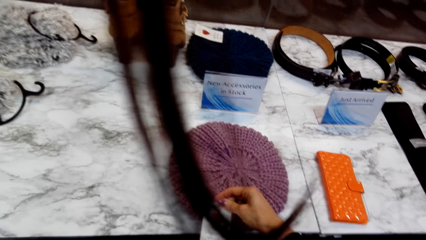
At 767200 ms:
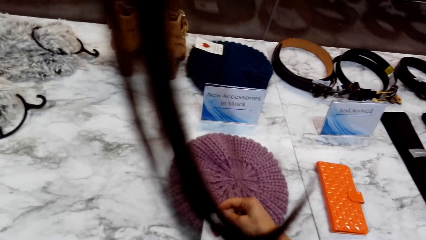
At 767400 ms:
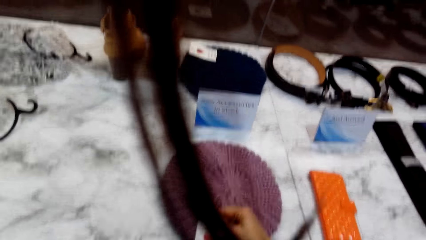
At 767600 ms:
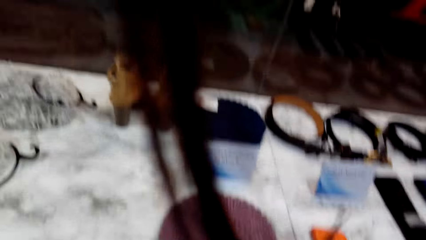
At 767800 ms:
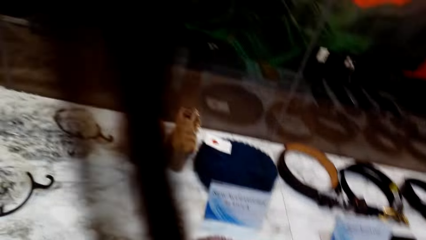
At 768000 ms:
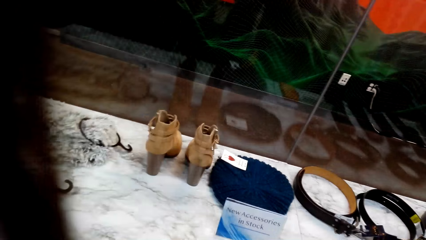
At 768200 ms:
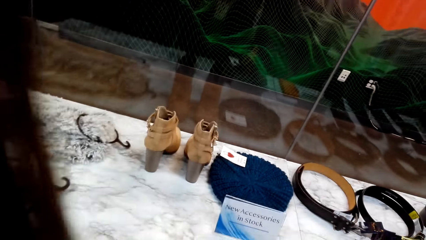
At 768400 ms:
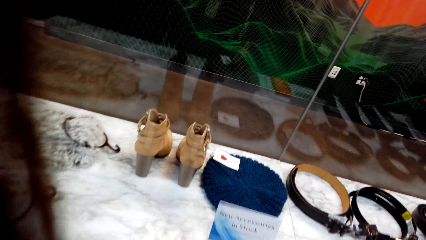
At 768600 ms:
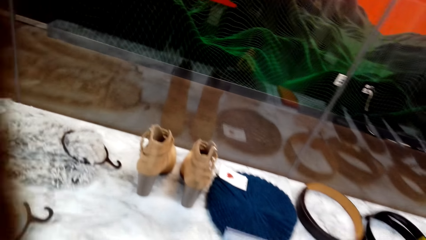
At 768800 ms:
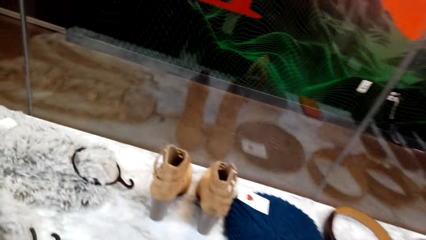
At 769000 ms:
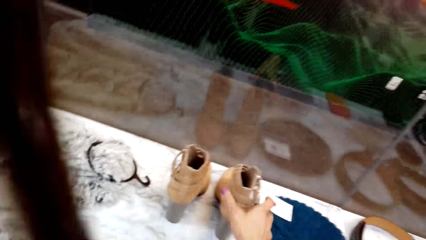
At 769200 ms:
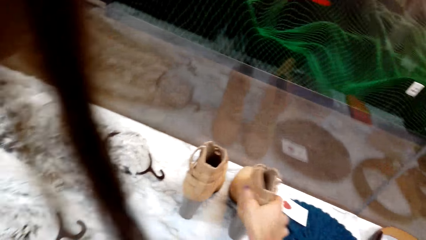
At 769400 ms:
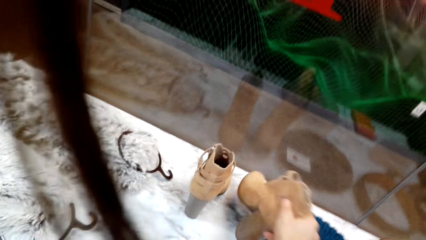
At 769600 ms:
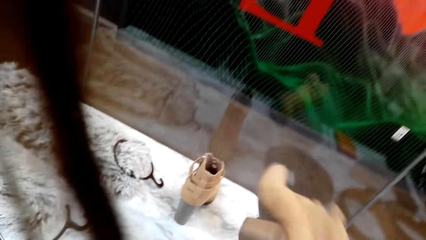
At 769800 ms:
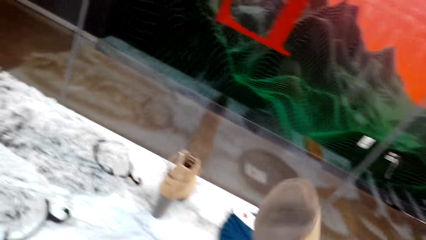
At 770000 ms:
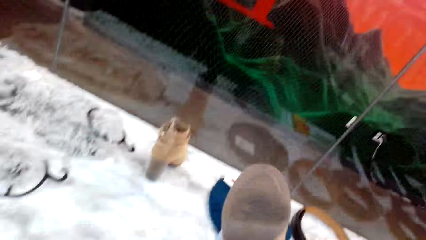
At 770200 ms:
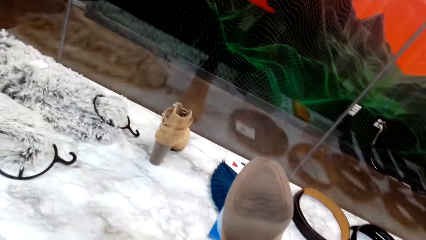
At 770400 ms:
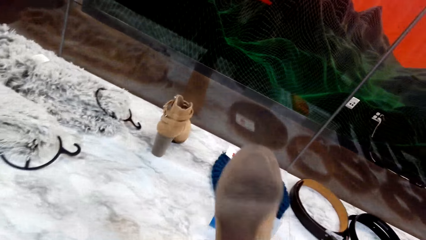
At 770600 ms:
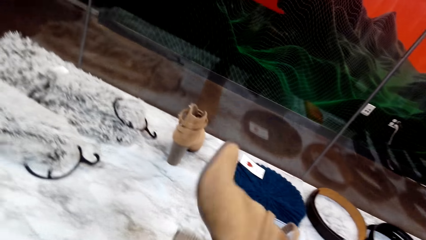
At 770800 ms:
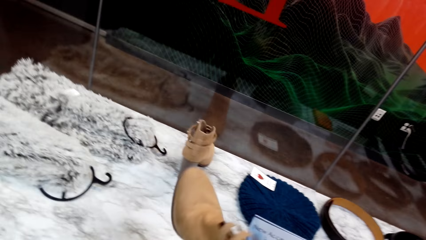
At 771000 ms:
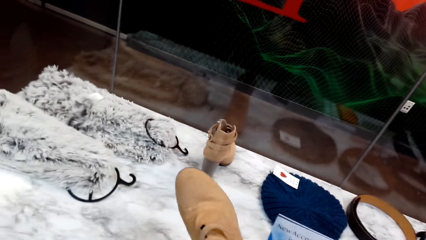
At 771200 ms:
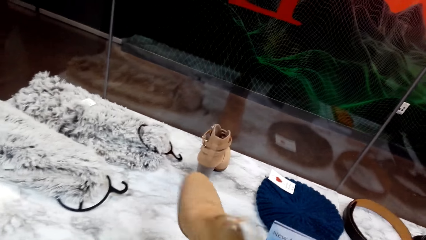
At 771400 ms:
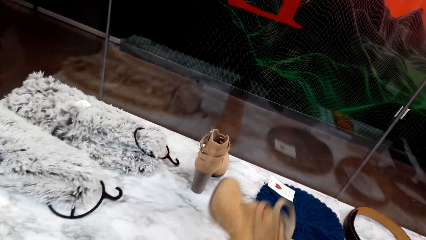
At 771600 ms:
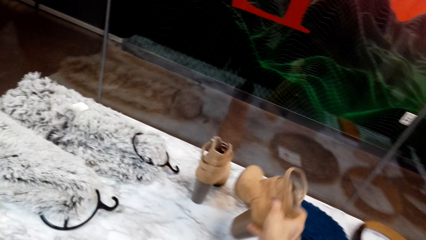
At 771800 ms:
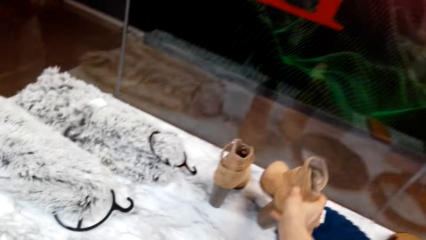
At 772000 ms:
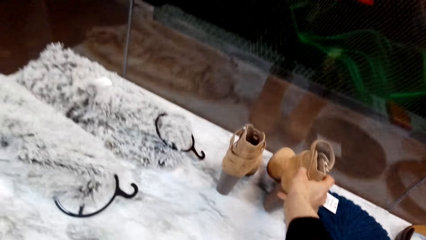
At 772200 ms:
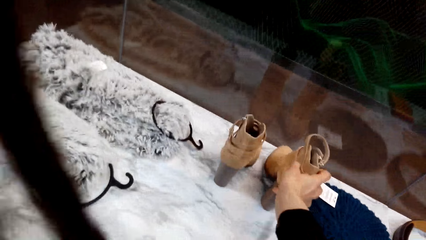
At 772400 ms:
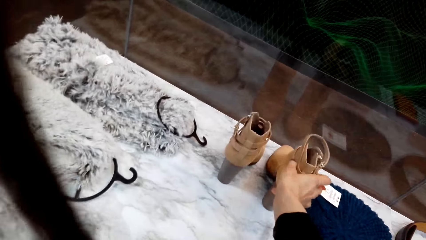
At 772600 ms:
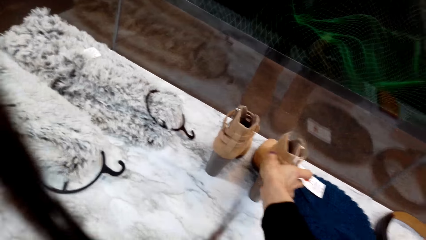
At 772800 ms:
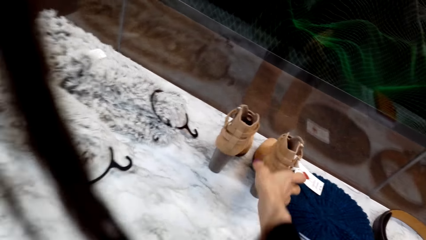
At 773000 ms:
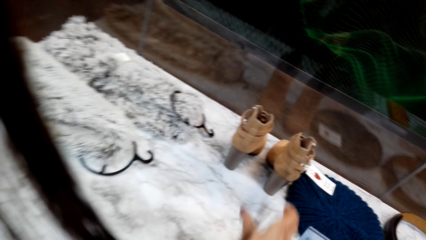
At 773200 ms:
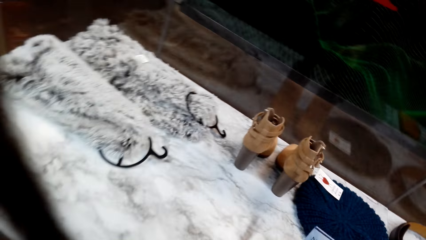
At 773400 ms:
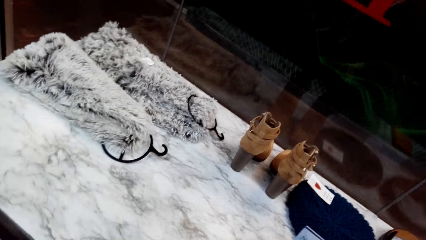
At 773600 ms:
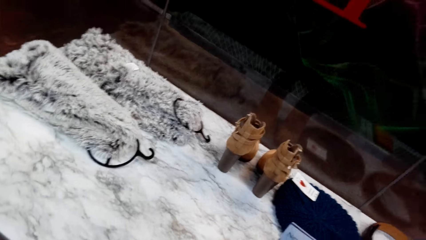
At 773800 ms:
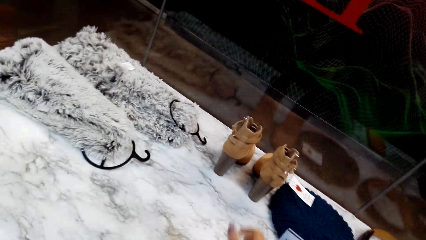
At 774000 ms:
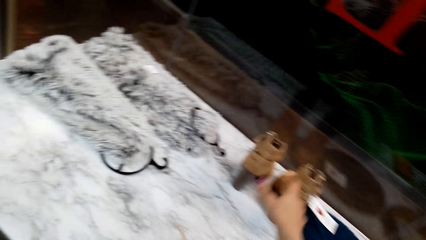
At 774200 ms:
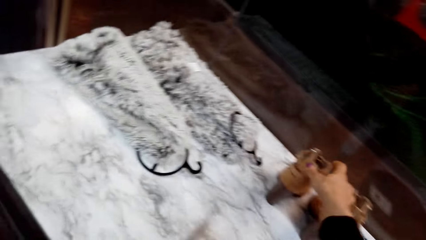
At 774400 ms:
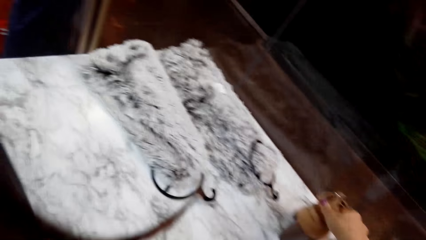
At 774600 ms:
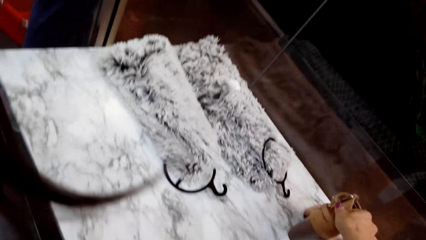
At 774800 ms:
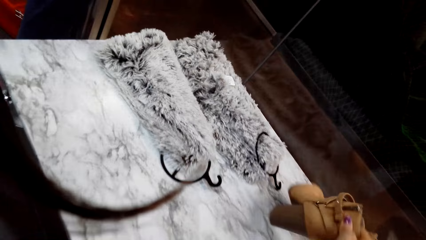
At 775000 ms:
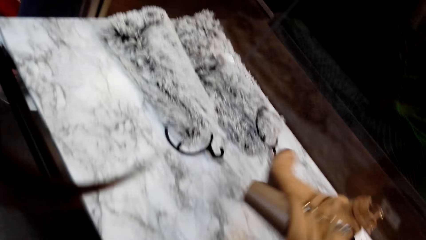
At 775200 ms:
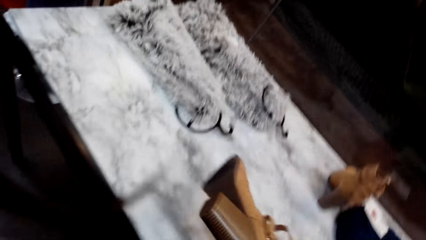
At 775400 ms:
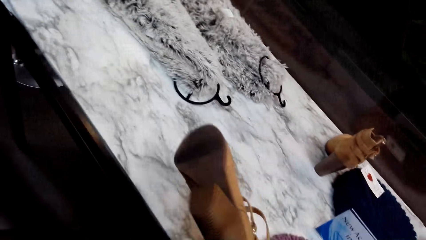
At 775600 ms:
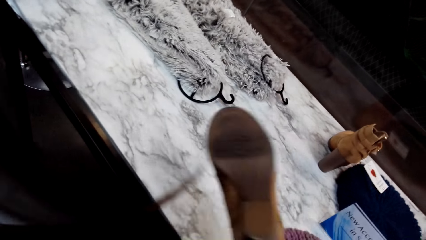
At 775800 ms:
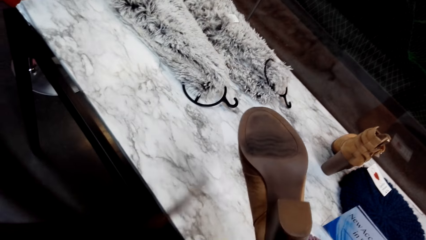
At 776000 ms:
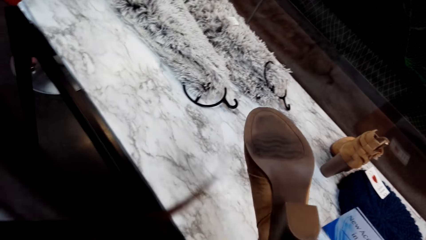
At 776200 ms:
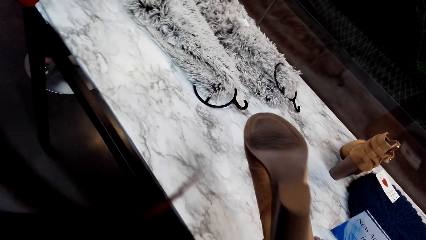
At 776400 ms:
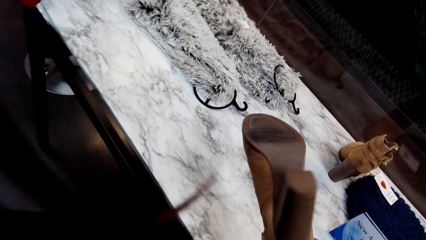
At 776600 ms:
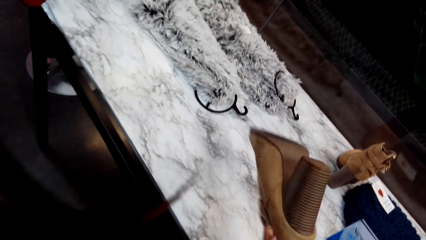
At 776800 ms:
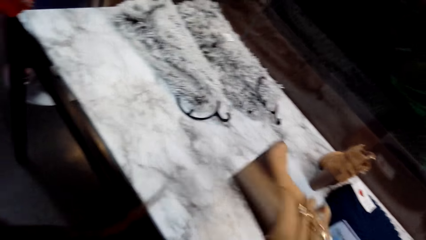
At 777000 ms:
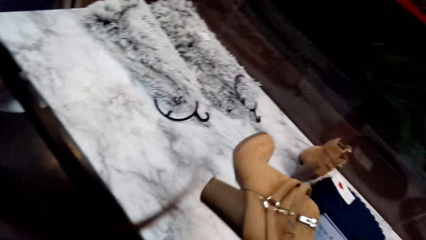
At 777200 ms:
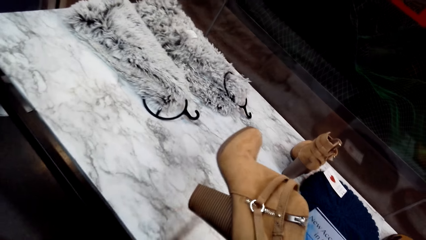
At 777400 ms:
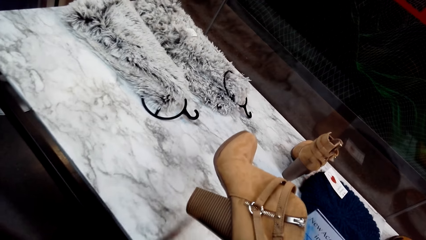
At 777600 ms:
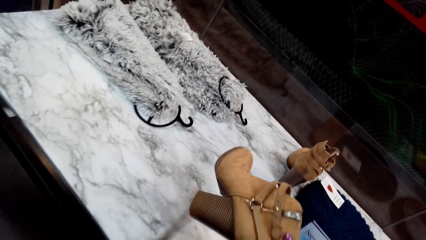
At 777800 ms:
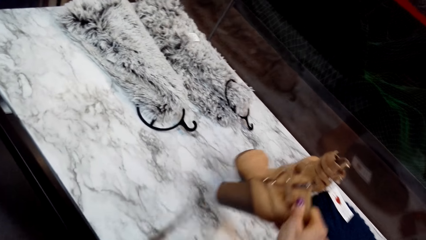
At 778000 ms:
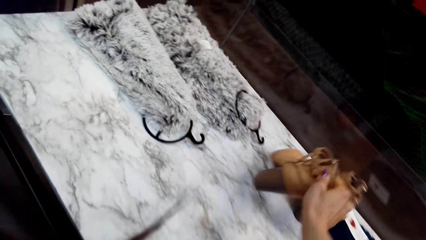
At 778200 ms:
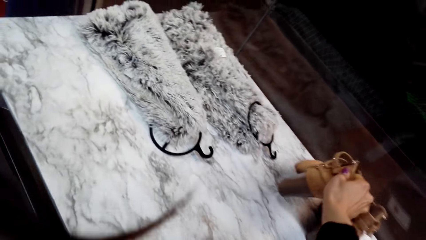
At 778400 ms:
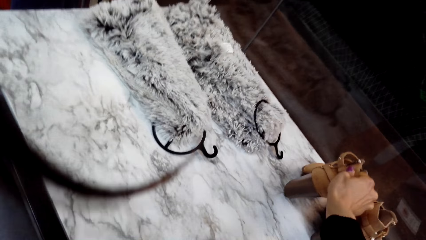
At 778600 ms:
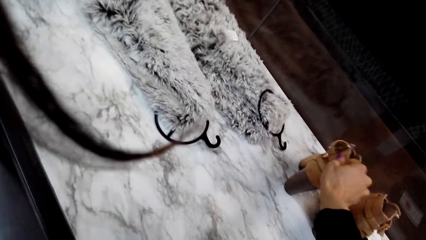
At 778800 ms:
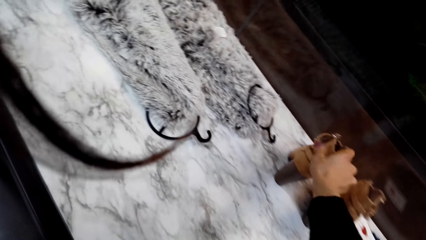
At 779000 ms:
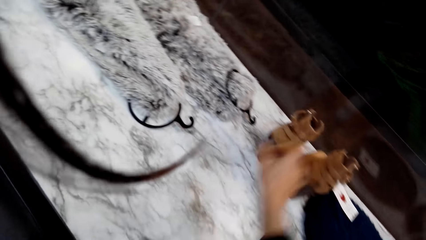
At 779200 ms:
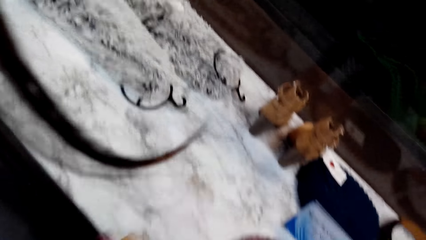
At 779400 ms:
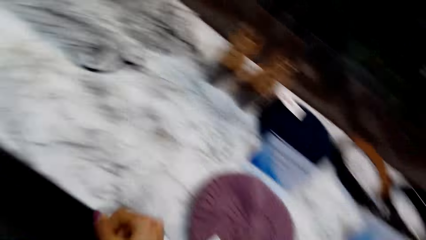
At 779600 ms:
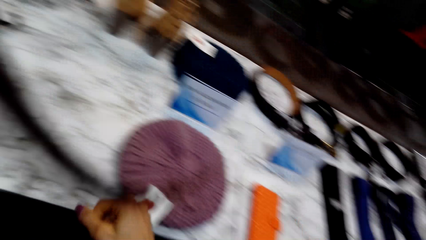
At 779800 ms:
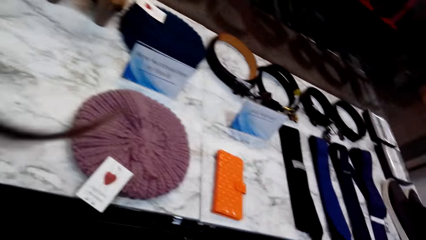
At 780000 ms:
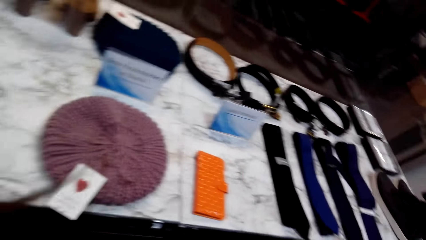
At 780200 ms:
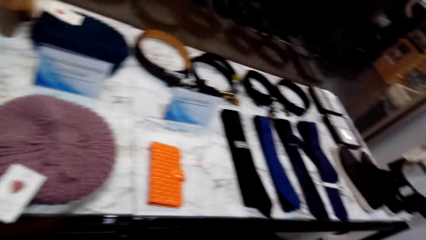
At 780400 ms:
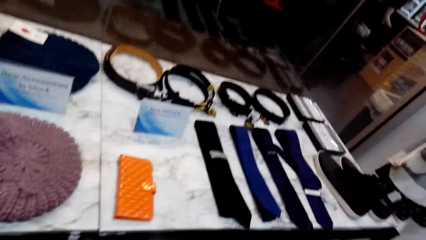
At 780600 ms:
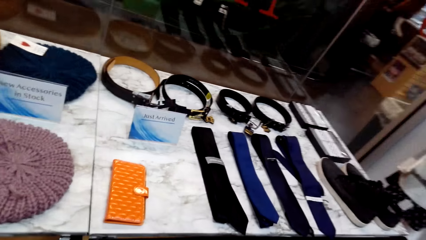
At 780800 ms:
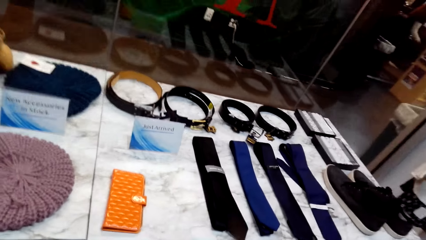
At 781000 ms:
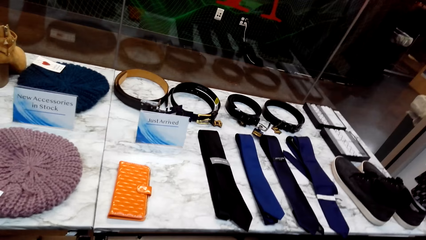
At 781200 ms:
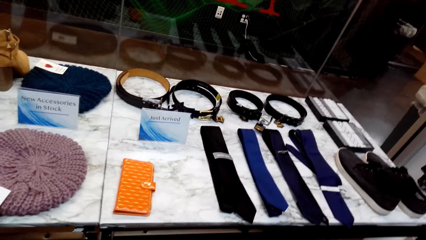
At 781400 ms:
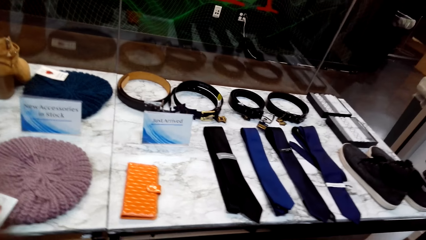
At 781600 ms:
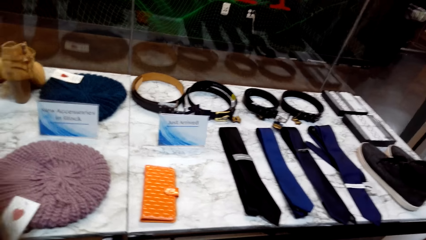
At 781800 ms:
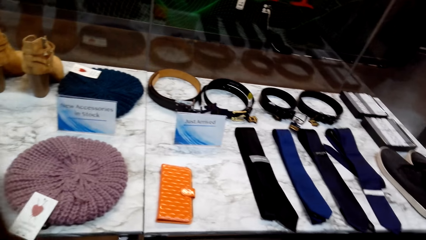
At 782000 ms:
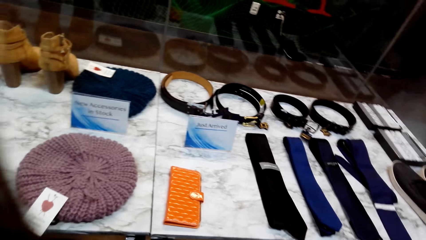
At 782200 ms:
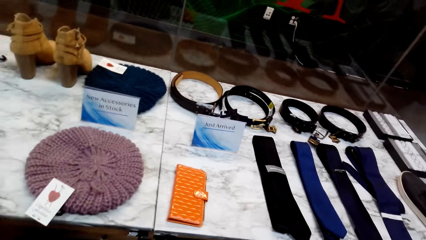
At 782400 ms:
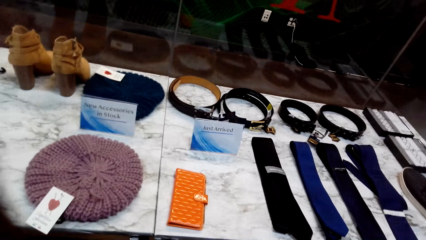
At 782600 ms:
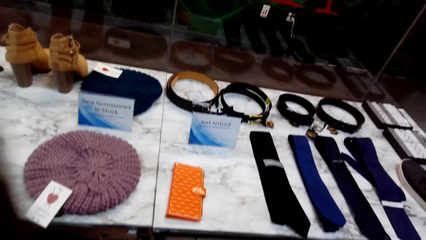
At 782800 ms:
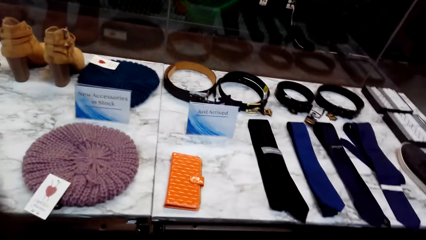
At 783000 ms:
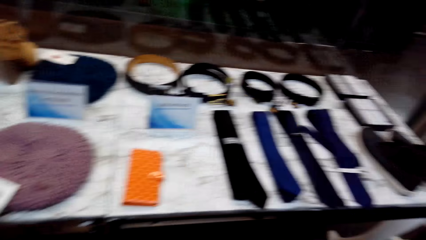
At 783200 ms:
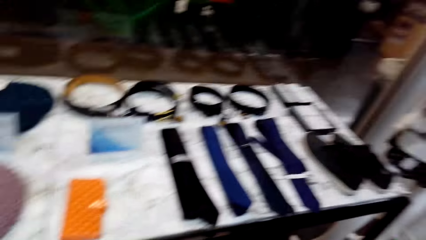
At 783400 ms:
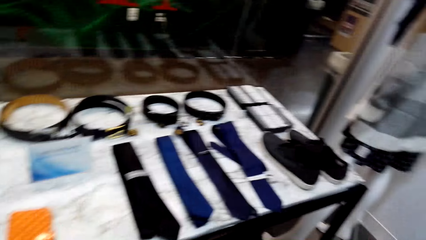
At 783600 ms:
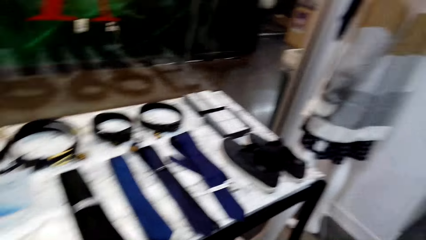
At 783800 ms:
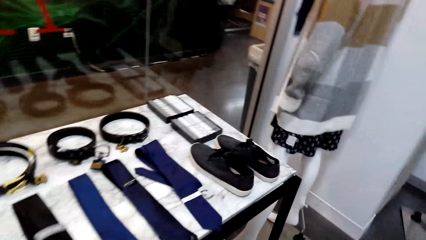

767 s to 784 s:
The camera wearer picks up the shoes from the display table. They observe the shoe and drop the shoe. They pick up the shoes from the display table, observe the shoe, and drop the shoe. They walk in the supermarket.
